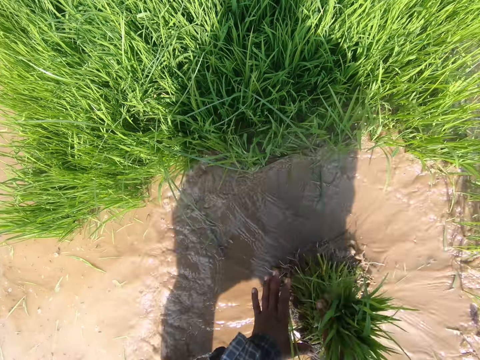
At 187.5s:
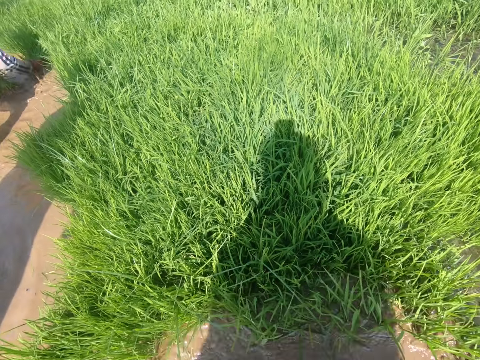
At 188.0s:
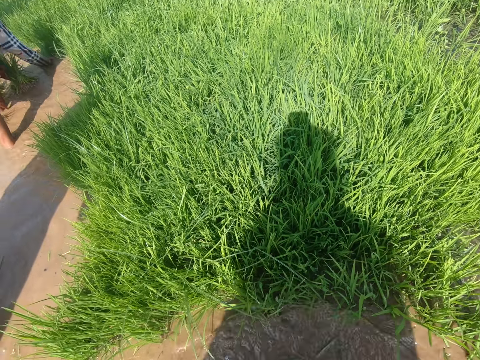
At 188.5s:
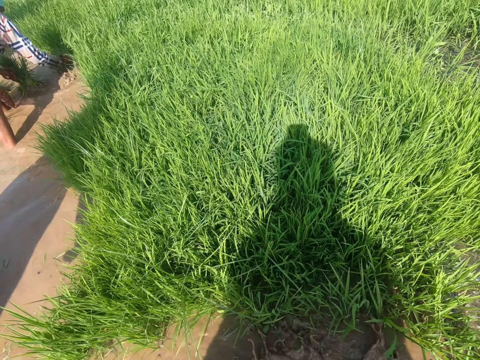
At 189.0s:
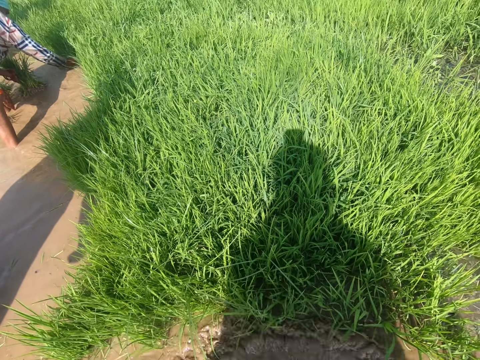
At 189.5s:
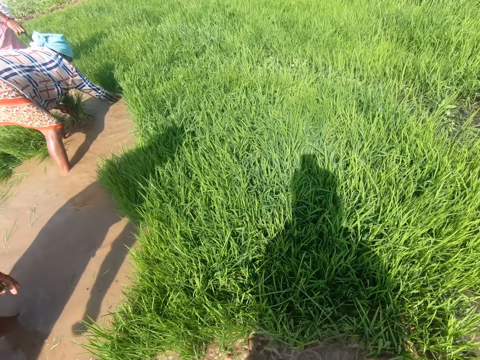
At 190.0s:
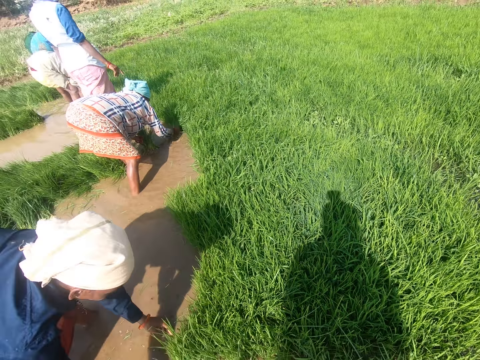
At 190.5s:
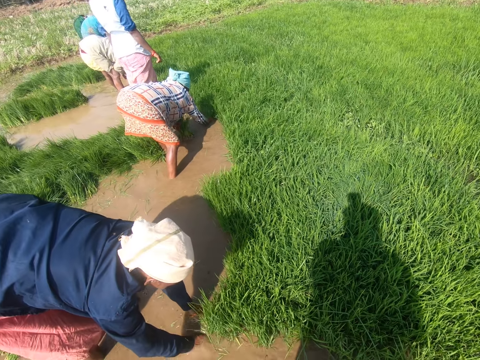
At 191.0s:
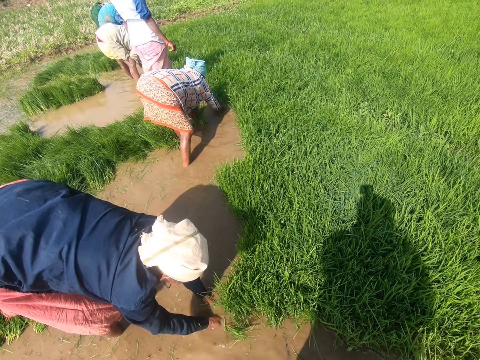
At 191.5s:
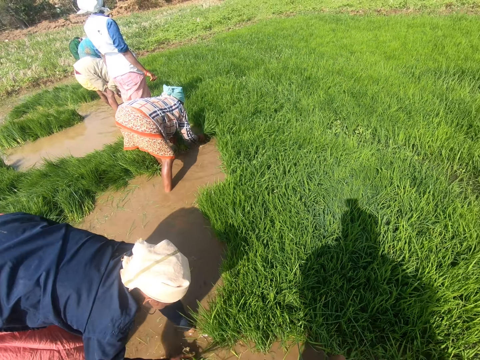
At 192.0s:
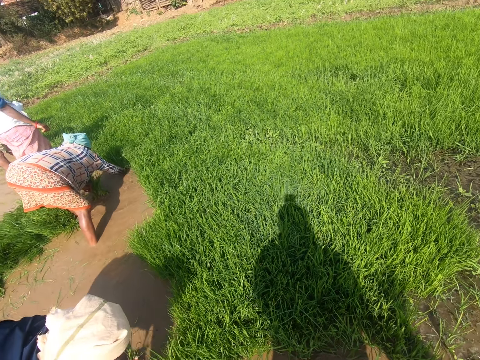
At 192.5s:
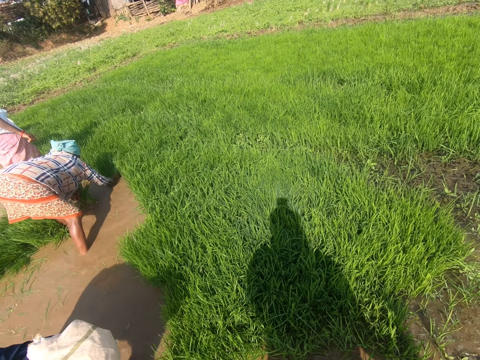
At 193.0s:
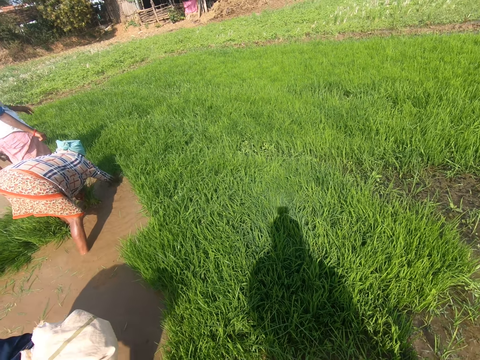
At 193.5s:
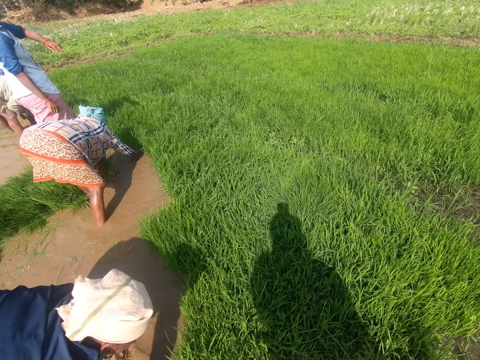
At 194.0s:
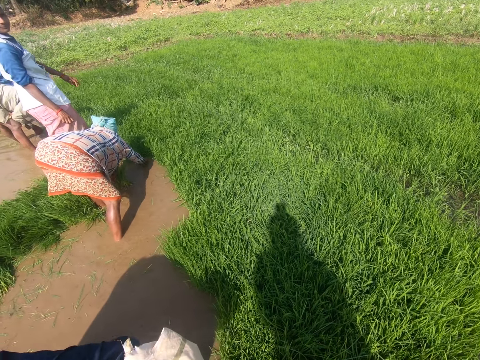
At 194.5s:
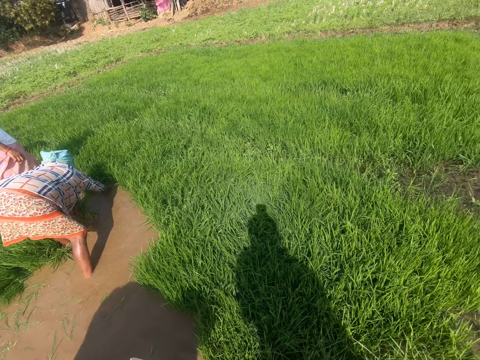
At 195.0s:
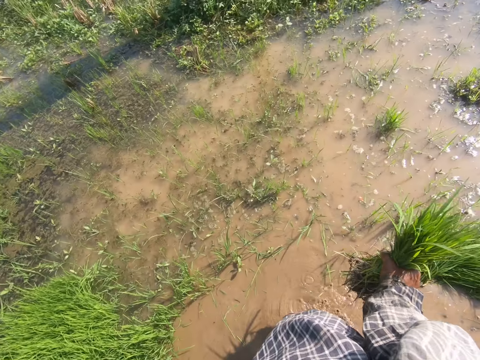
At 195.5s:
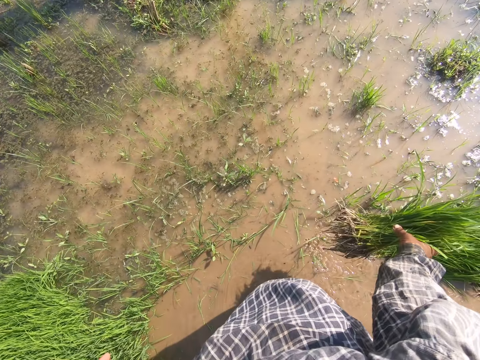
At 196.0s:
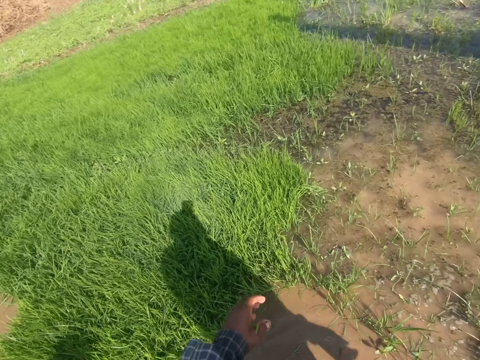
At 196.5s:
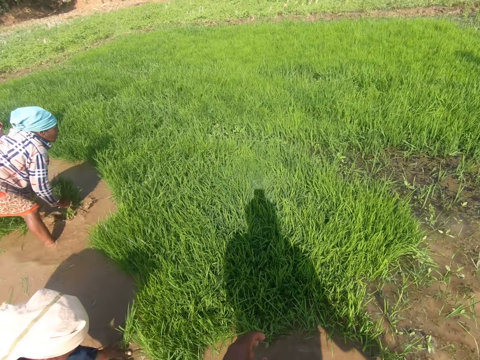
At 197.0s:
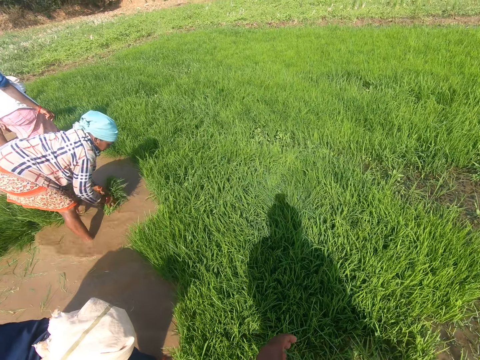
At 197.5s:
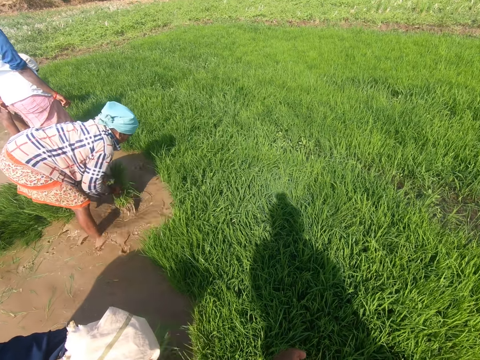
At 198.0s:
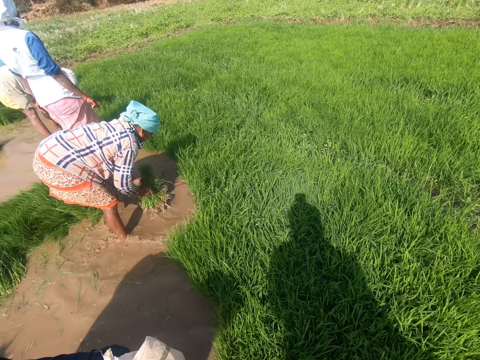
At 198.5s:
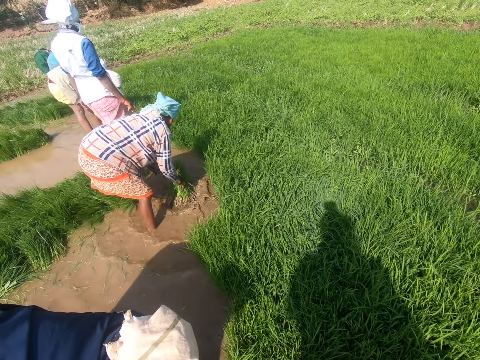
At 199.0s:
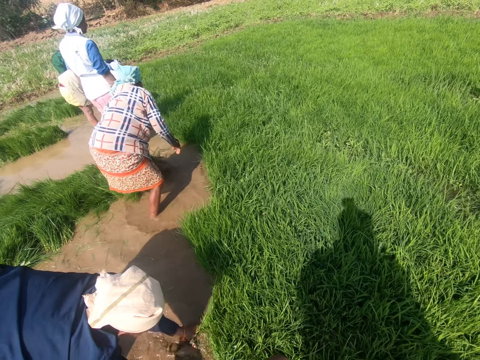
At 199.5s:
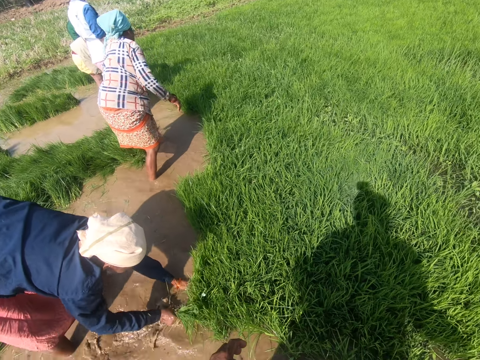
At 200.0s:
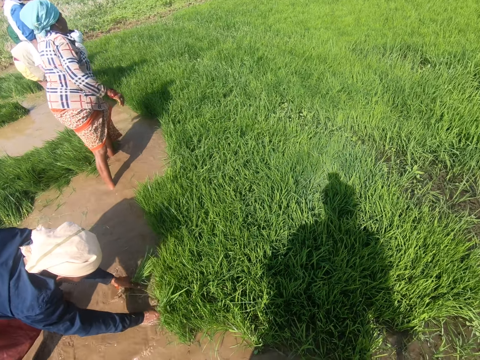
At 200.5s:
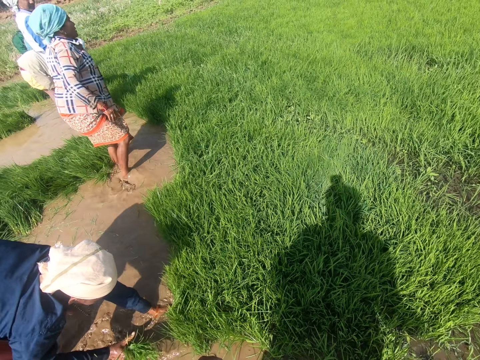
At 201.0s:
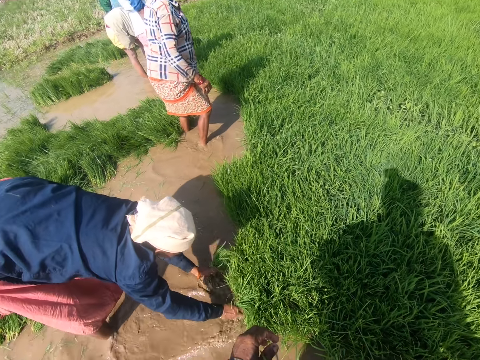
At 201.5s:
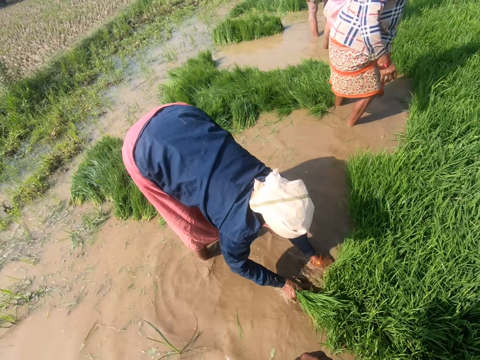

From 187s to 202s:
The camera wearer dialogues with a woman. They drop the rice plant aside. They dialogue with the woman. They look around.

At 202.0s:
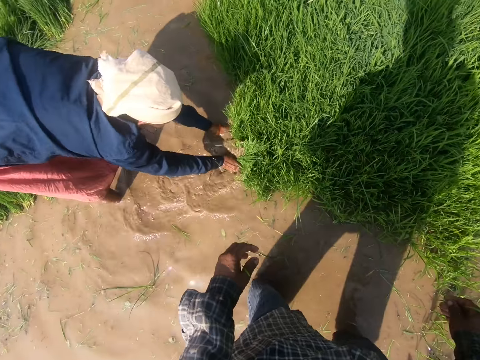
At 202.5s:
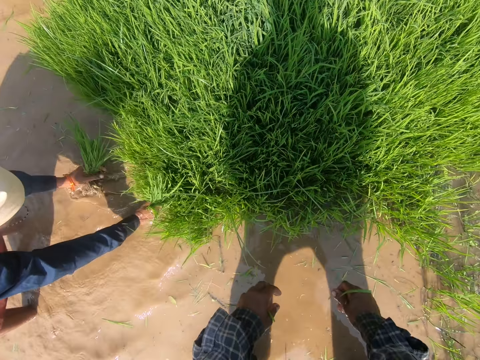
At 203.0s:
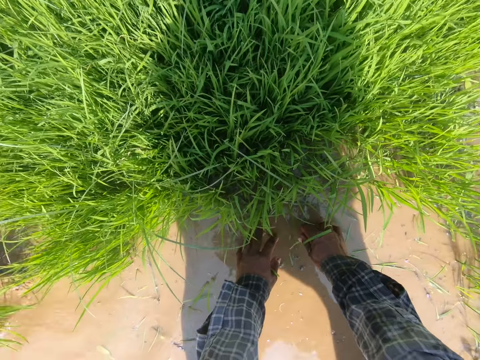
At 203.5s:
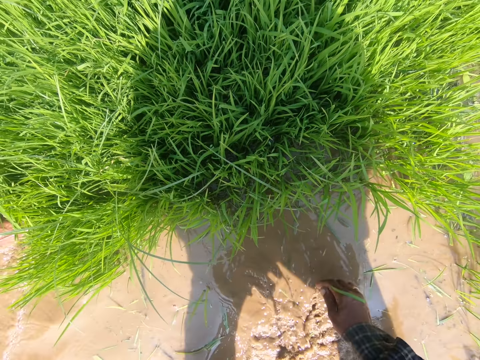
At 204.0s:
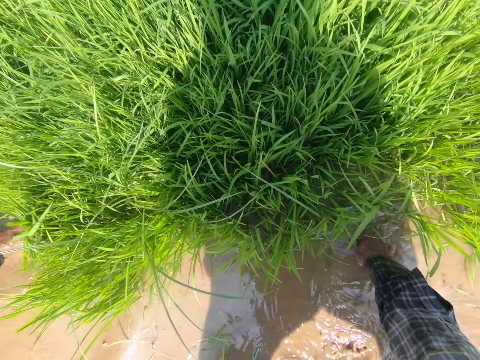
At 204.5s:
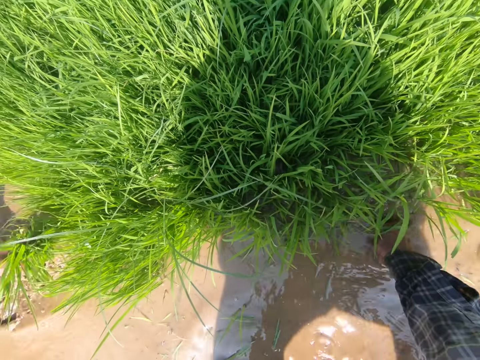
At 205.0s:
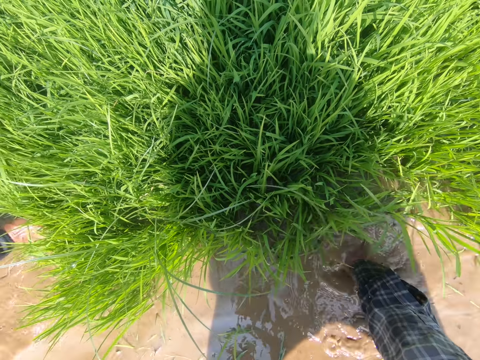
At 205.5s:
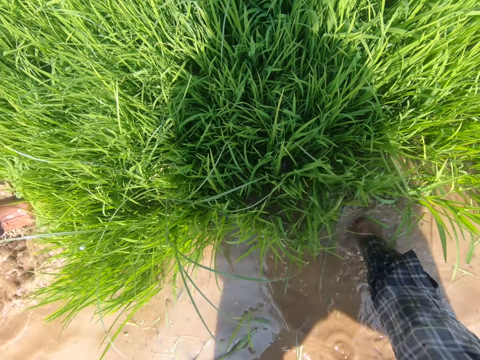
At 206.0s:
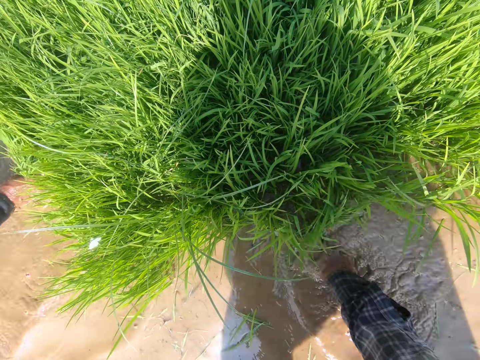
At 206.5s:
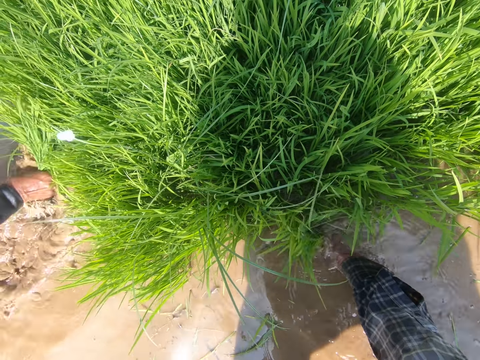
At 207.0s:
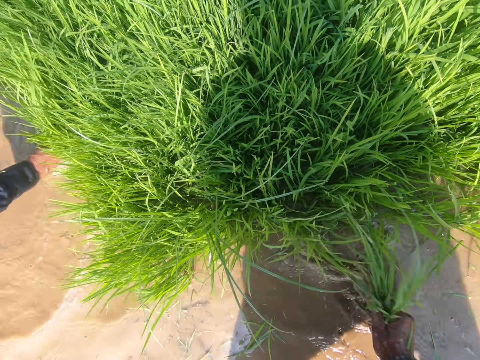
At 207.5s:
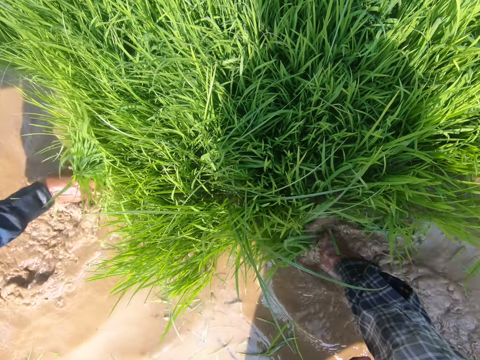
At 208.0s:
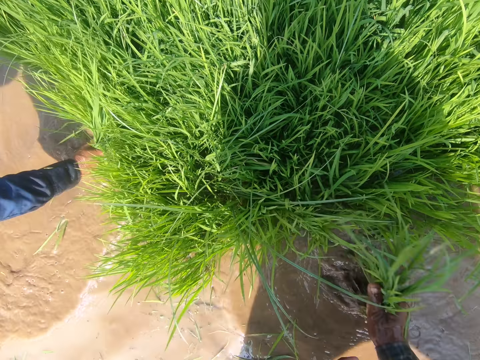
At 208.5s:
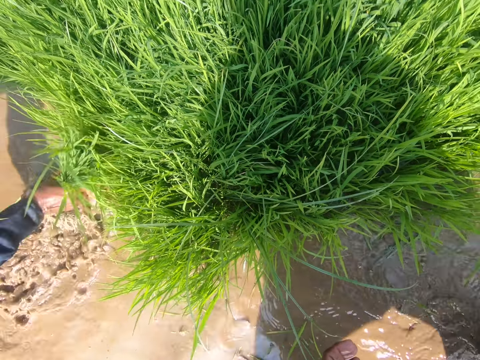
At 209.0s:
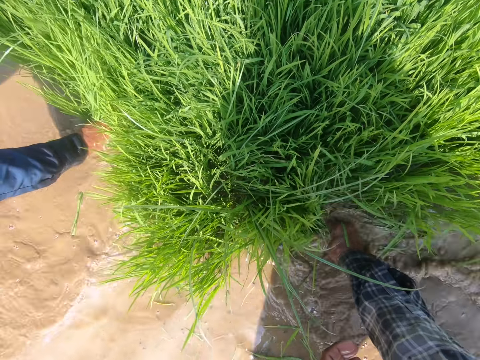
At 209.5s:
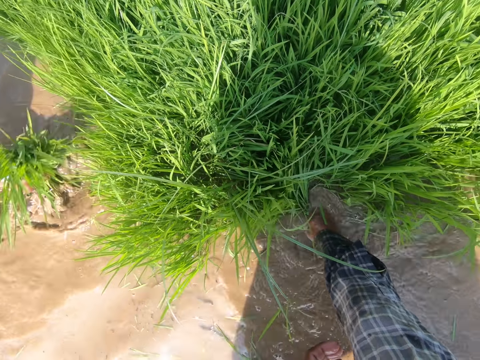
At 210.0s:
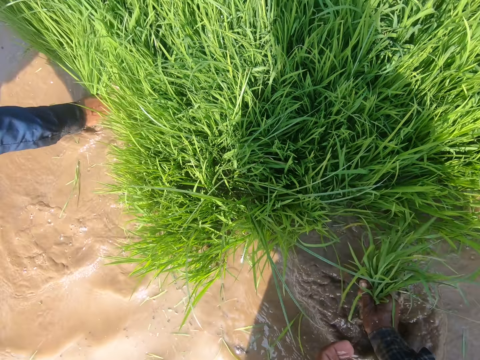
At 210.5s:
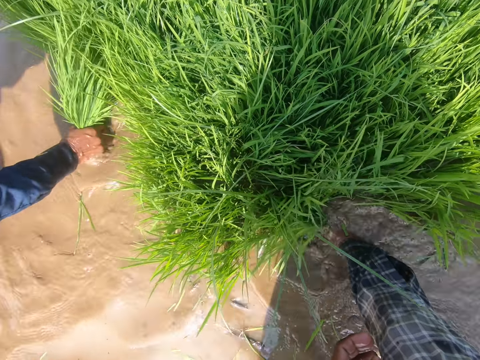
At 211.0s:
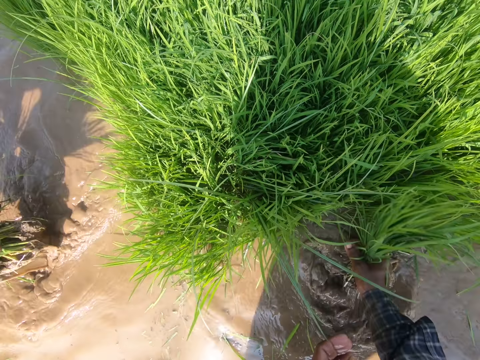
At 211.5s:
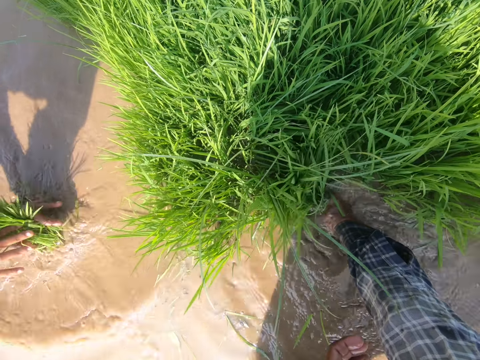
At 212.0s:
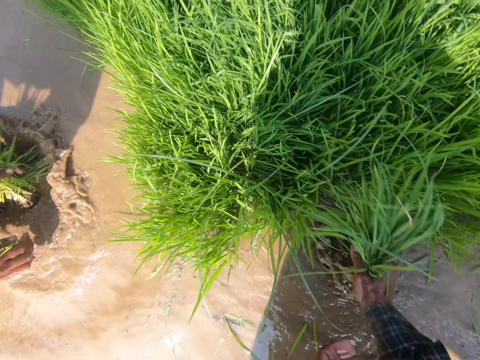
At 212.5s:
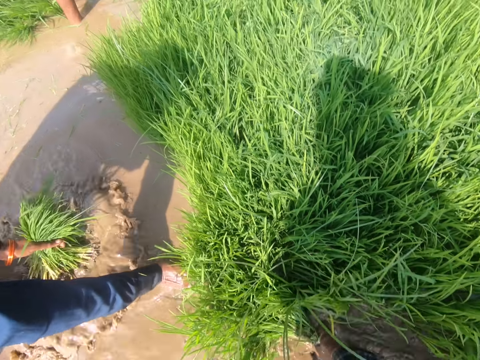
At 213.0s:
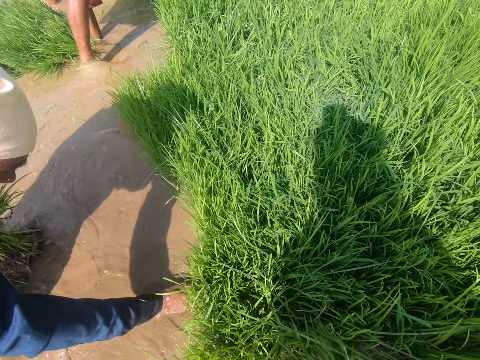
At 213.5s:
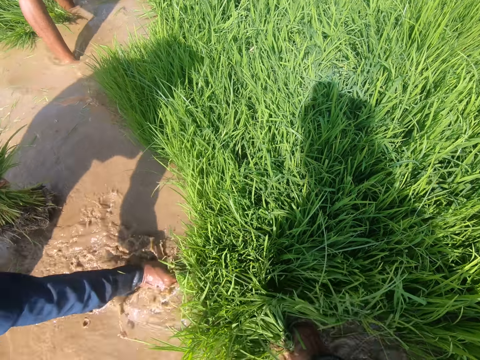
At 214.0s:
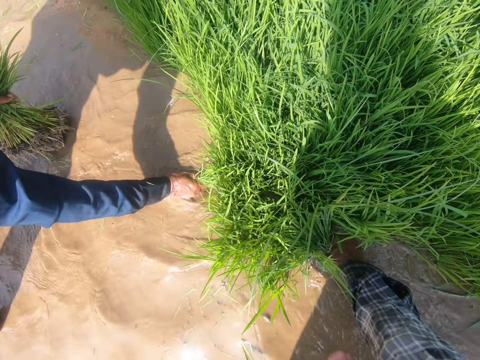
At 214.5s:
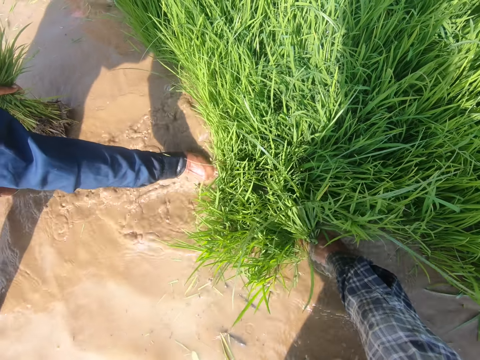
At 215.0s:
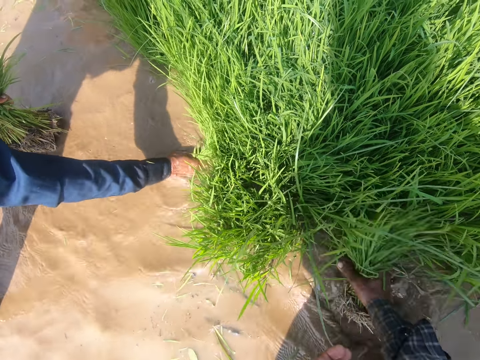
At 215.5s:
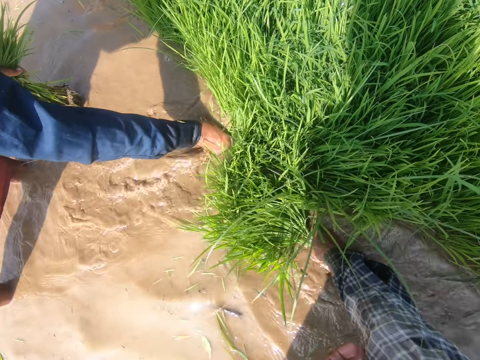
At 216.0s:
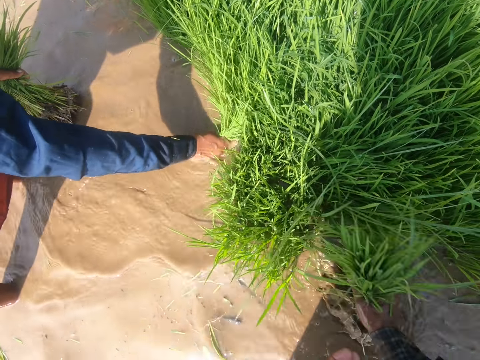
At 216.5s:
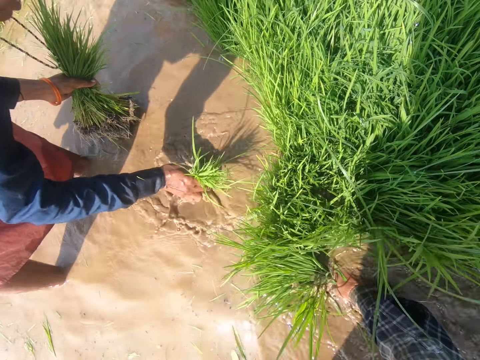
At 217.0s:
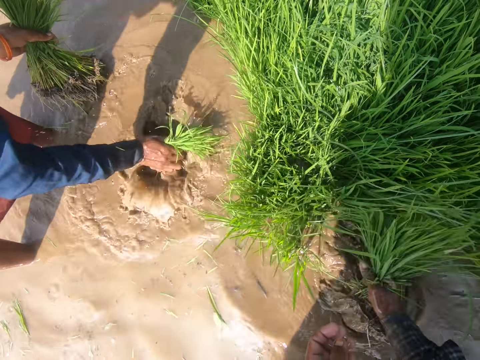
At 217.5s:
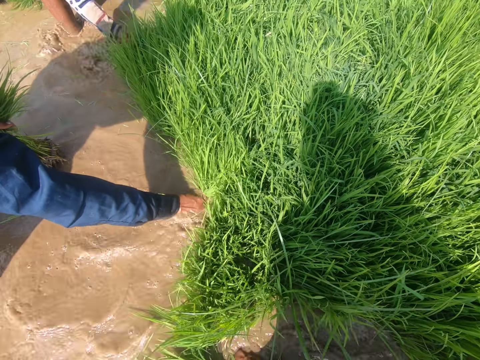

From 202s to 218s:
The camera wearer harvests the rice. They dialogue with a woman. They harvest the rice.
